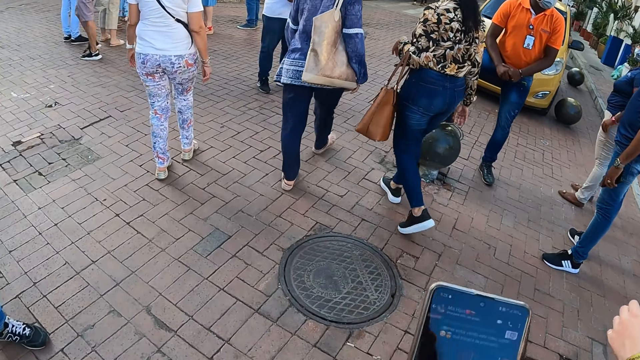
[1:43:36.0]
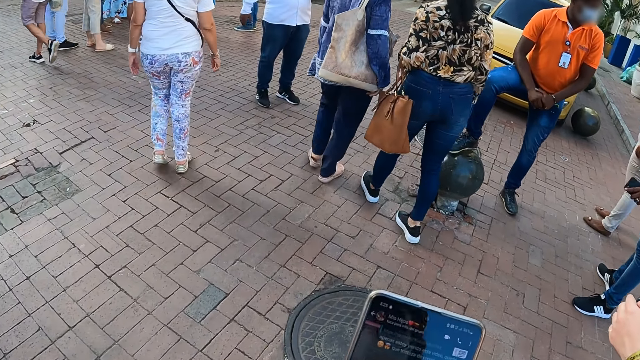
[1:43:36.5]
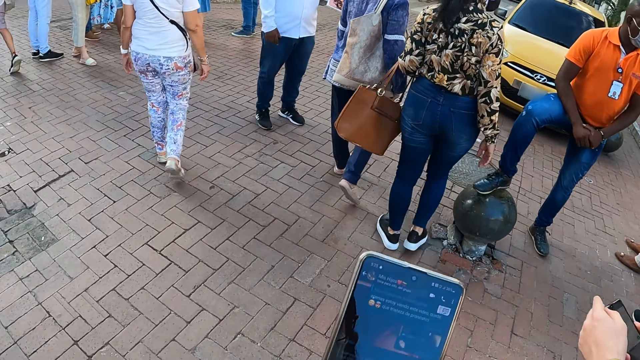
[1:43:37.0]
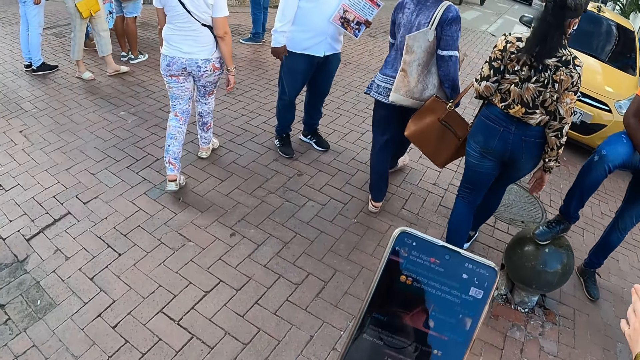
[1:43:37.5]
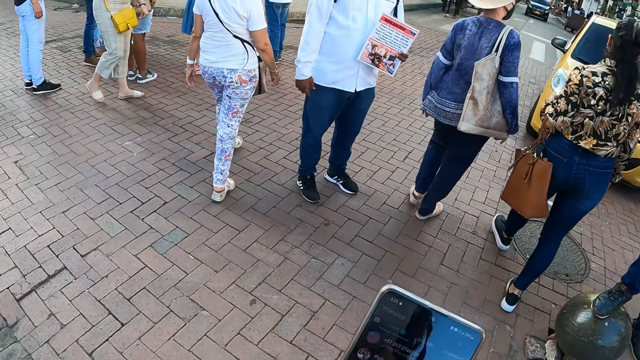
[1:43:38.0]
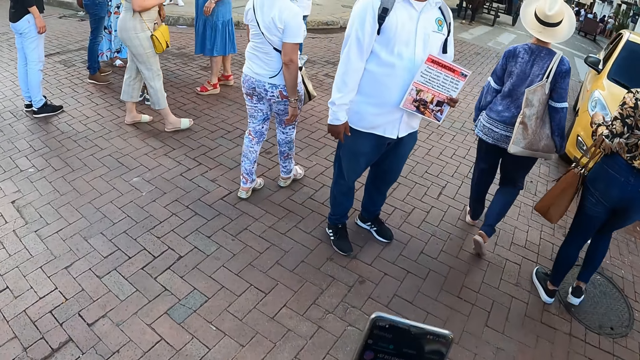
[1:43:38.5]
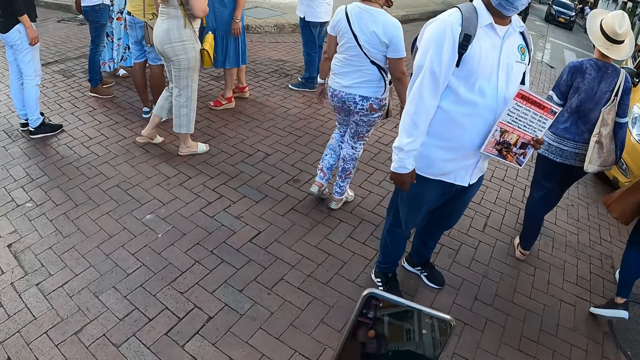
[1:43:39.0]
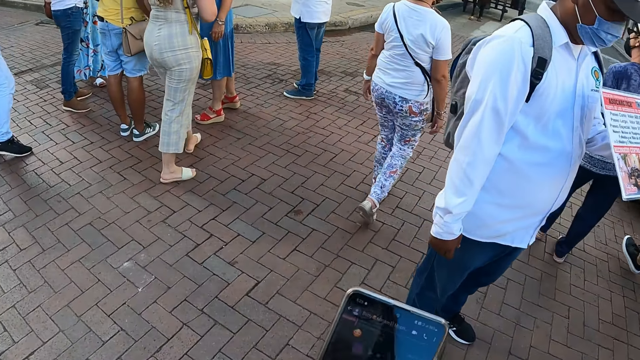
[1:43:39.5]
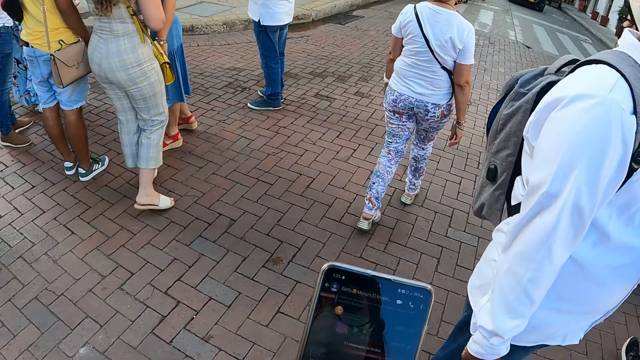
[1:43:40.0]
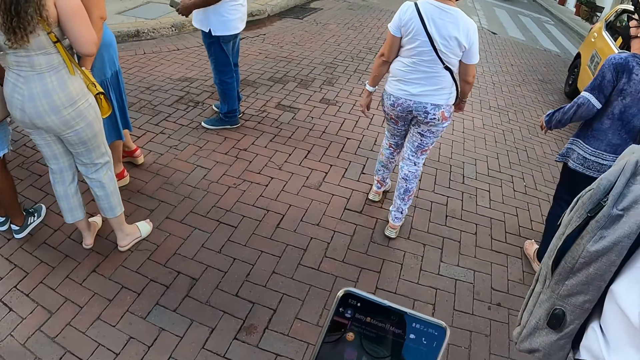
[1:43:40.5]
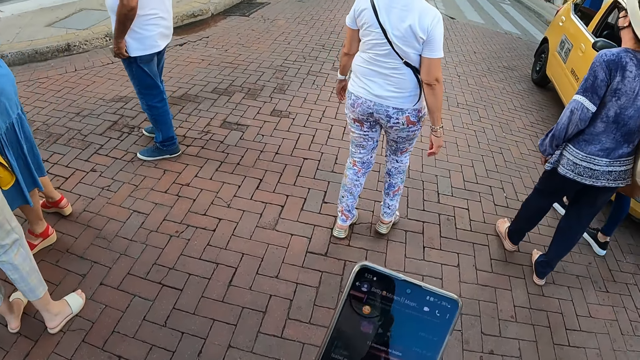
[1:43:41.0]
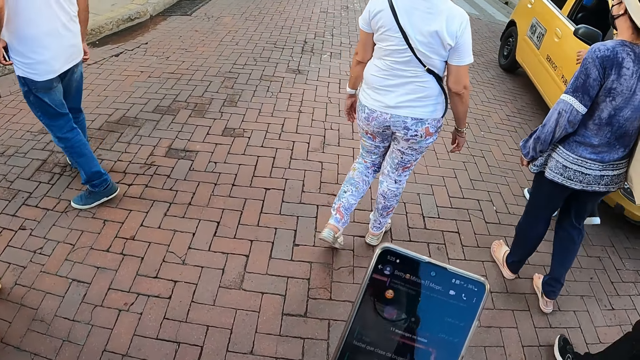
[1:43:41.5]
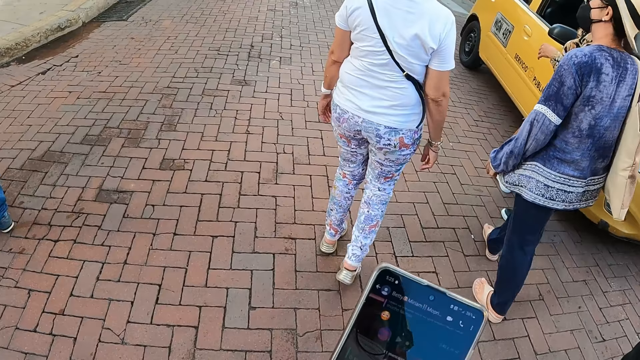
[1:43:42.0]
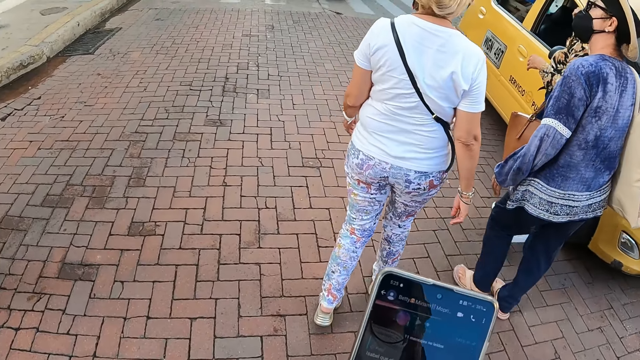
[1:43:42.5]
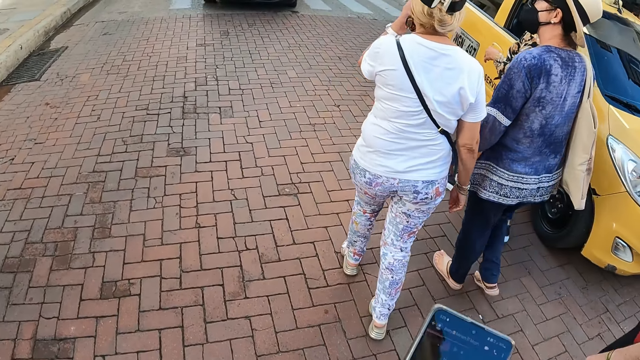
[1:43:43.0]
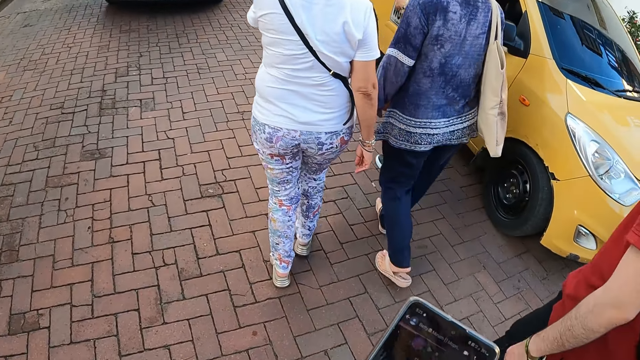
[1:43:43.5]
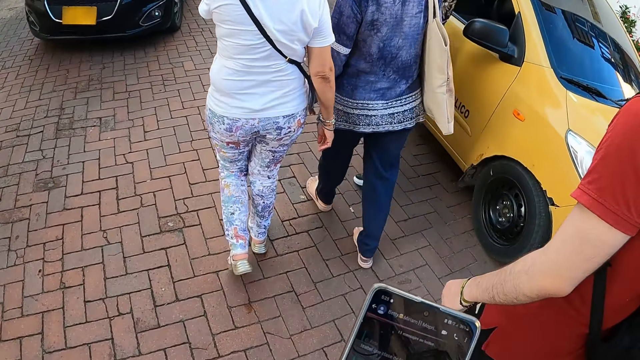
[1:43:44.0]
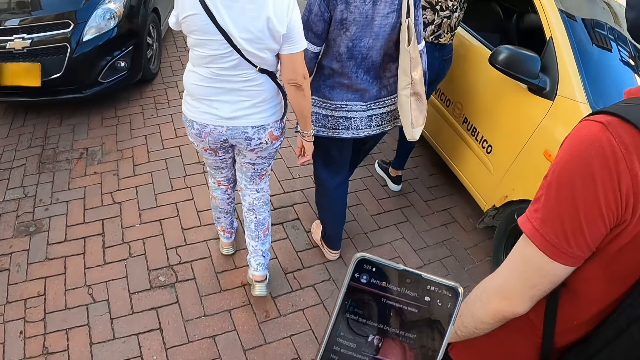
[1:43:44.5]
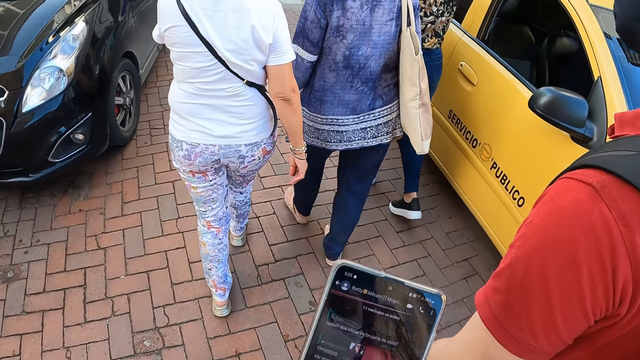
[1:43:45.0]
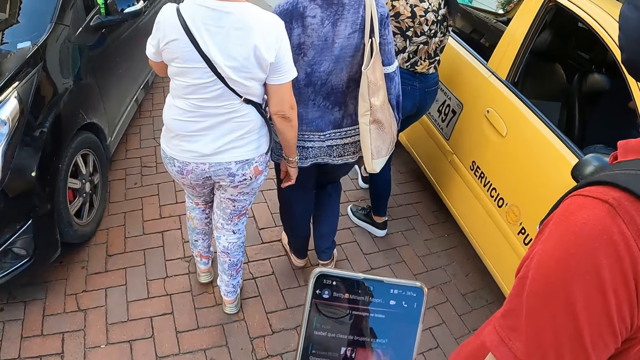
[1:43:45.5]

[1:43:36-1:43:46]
A man holds a book with his left hand.

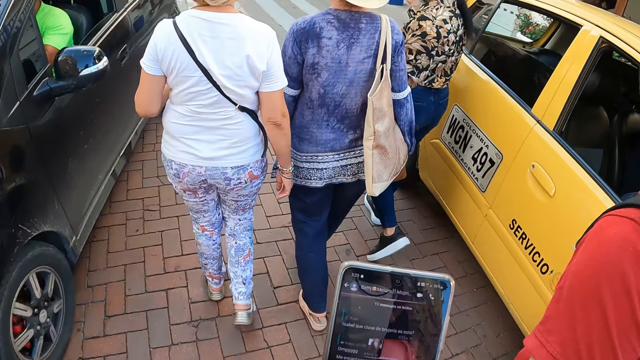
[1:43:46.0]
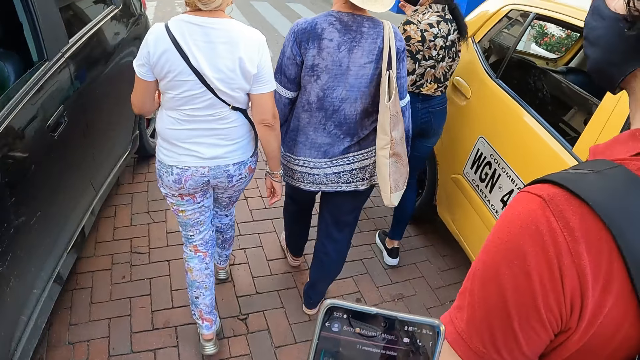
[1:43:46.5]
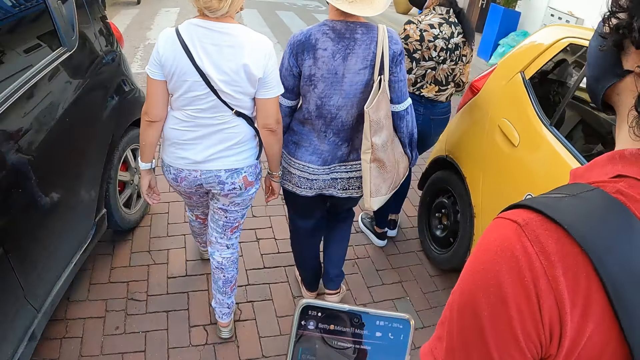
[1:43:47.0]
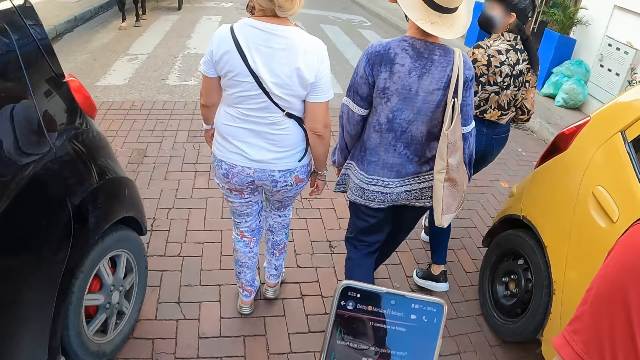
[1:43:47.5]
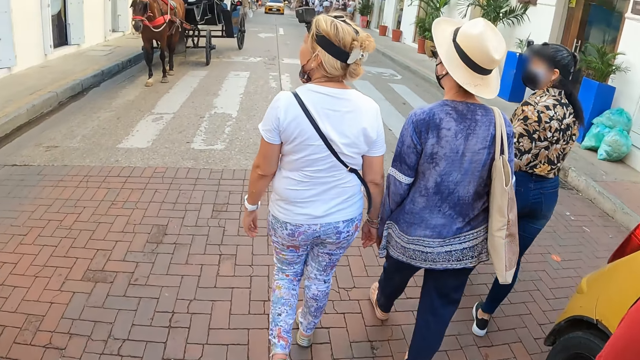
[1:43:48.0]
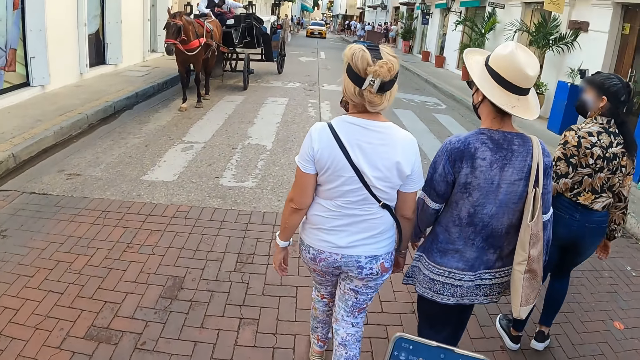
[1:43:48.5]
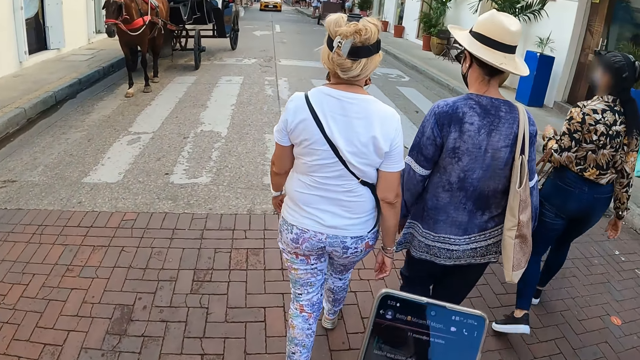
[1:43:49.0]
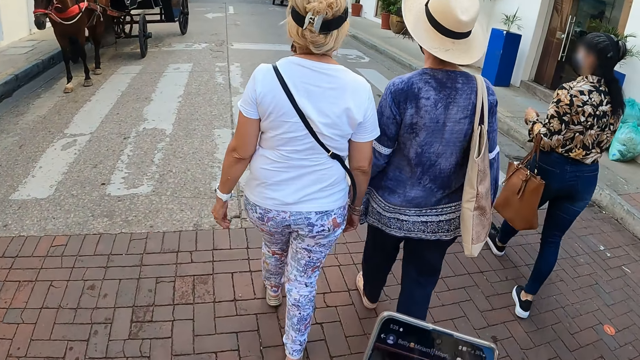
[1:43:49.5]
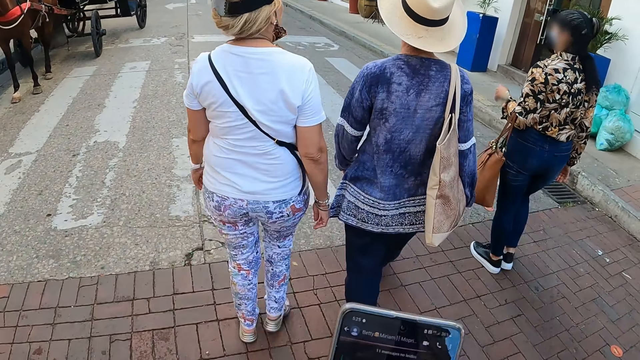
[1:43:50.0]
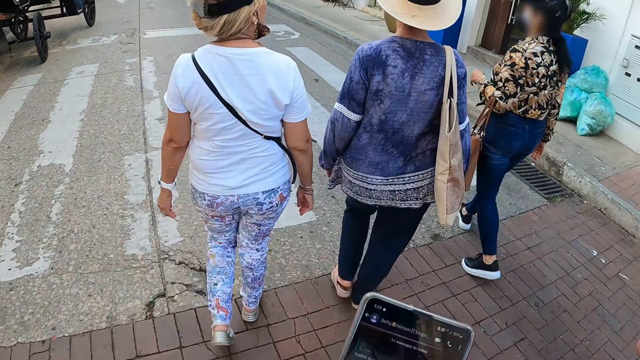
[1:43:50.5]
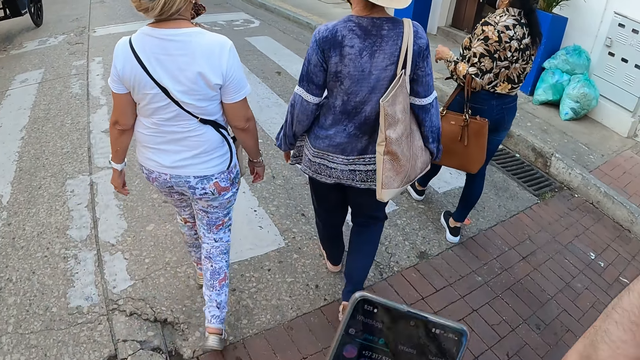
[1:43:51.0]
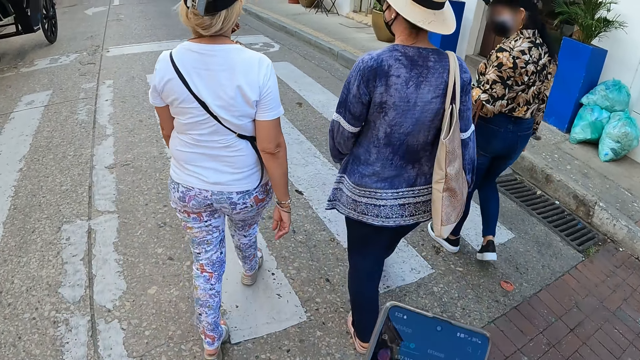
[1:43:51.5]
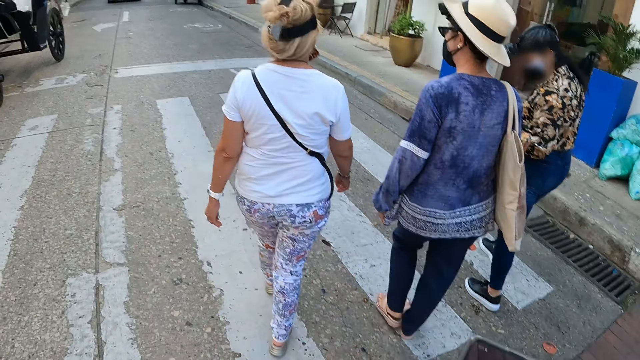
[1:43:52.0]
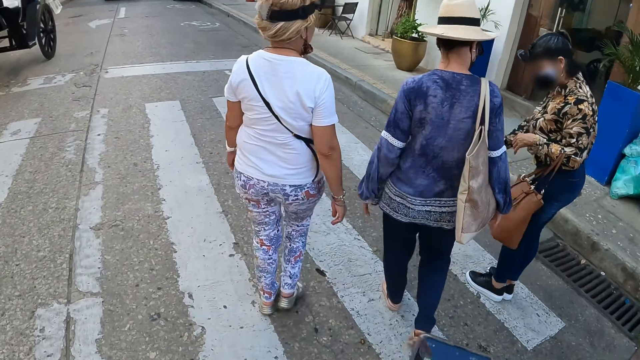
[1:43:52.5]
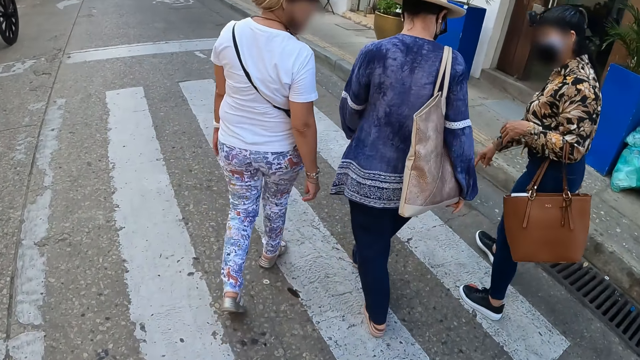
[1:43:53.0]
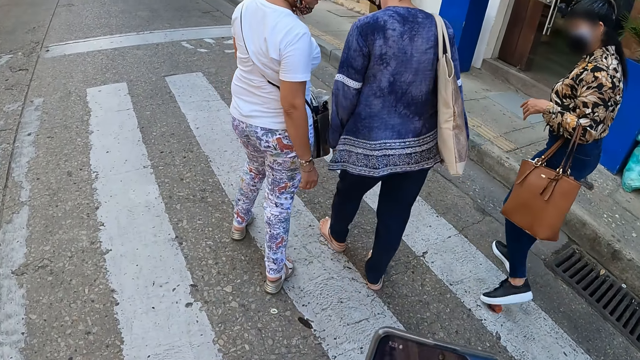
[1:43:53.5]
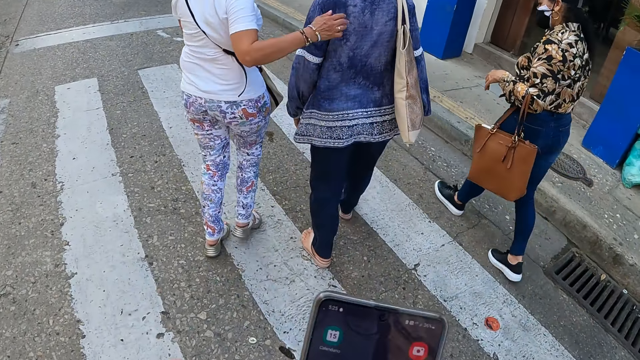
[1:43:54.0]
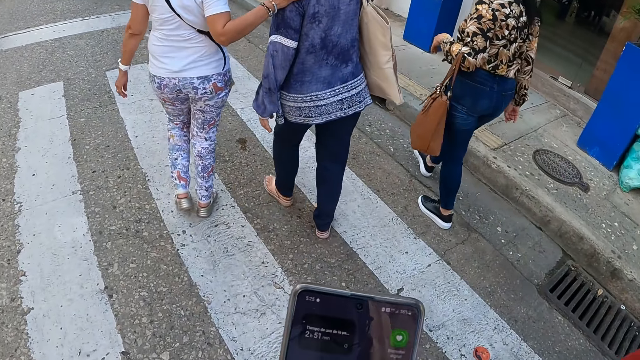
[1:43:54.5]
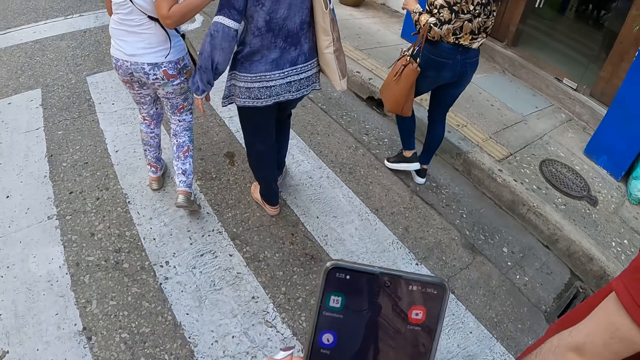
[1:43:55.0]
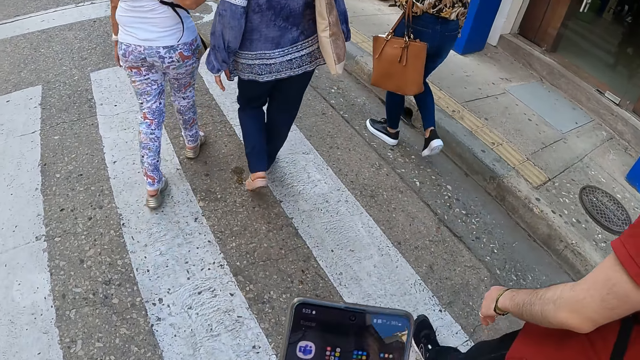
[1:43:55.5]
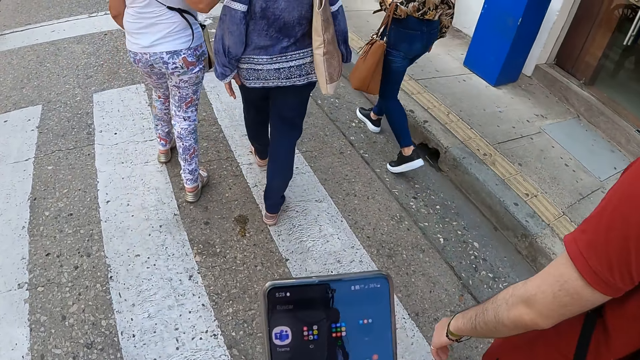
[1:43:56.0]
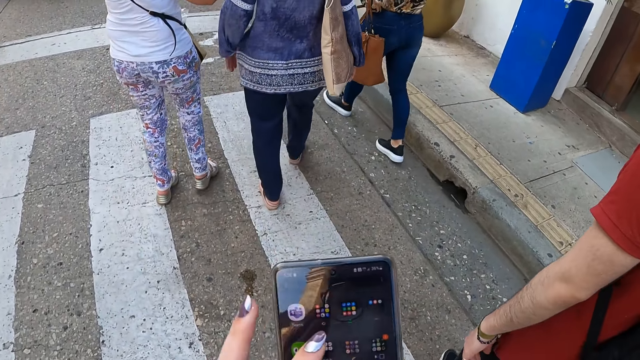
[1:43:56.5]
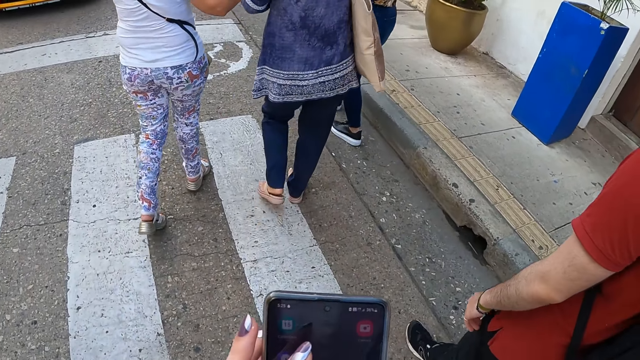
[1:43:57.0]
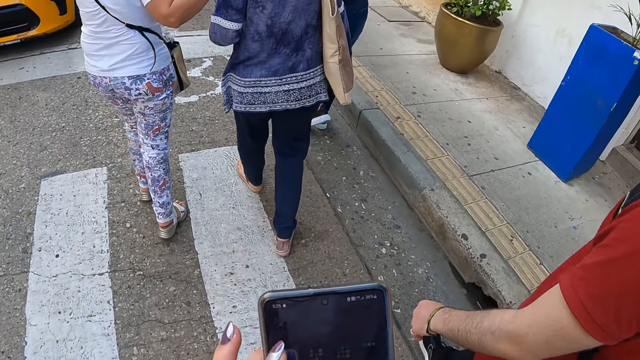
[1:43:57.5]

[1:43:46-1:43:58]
The camera wearer walks on the pavement and looks around. They walk on the pavement and use the phone.
